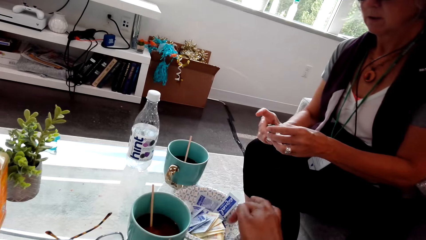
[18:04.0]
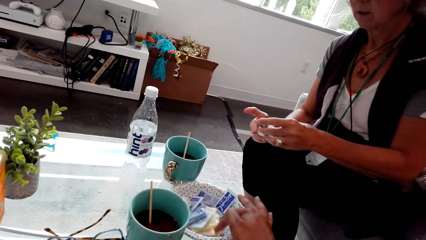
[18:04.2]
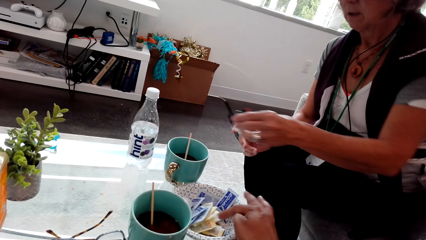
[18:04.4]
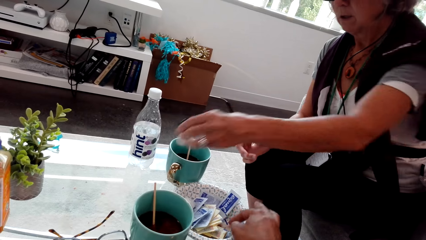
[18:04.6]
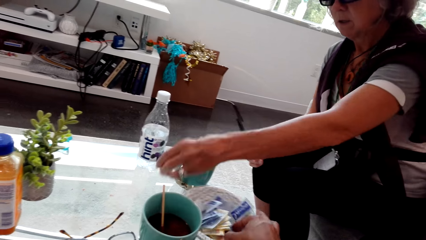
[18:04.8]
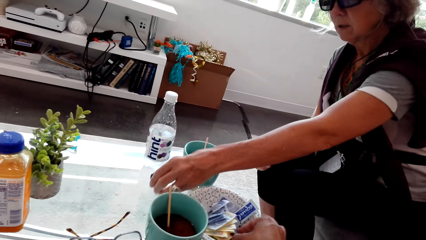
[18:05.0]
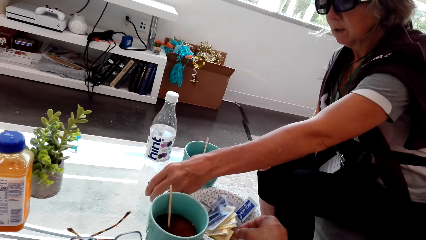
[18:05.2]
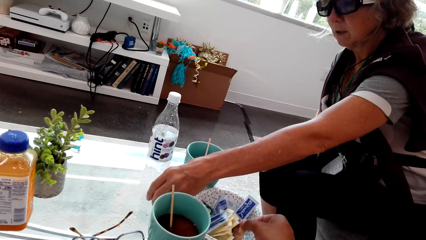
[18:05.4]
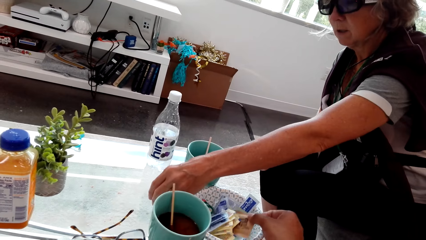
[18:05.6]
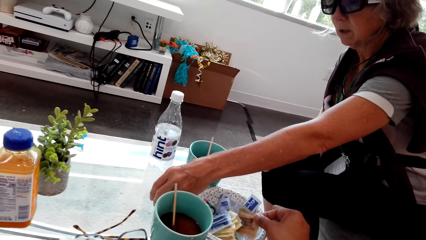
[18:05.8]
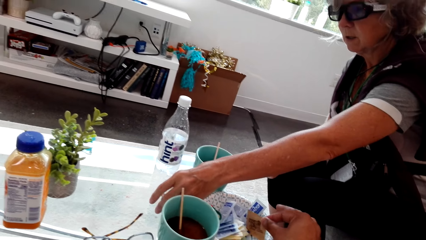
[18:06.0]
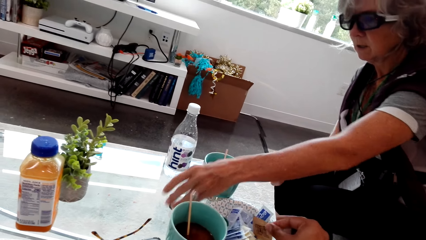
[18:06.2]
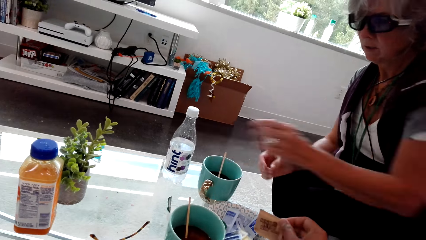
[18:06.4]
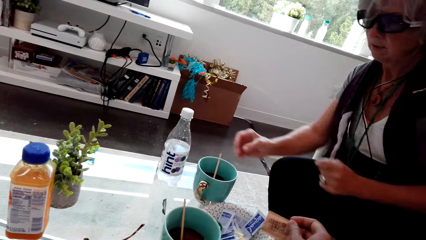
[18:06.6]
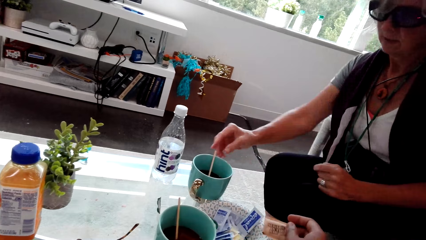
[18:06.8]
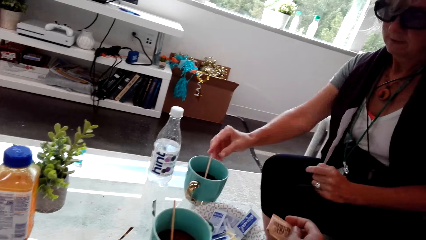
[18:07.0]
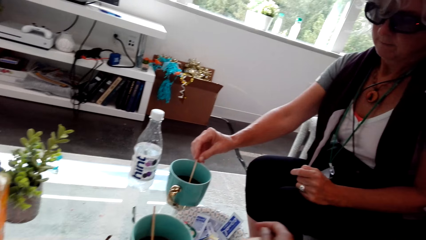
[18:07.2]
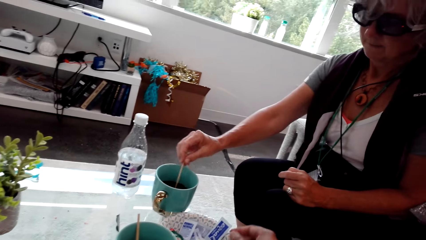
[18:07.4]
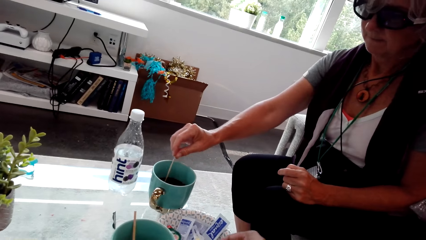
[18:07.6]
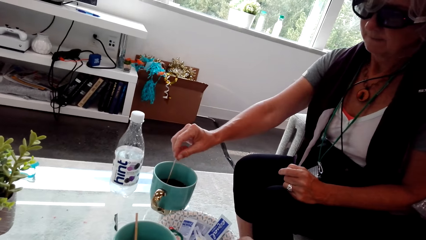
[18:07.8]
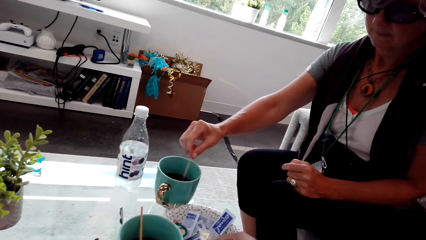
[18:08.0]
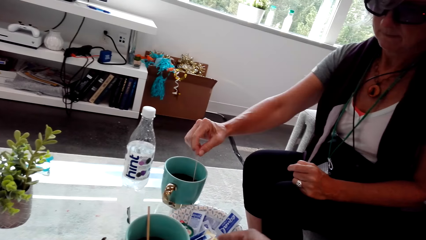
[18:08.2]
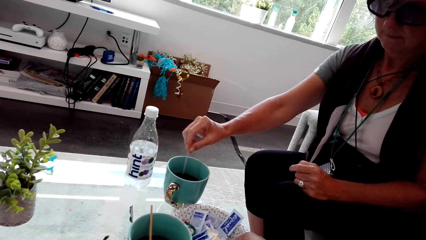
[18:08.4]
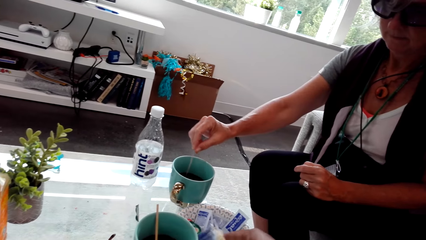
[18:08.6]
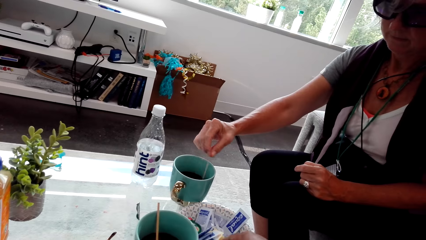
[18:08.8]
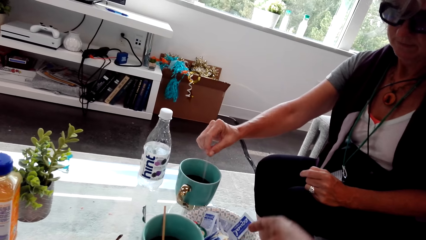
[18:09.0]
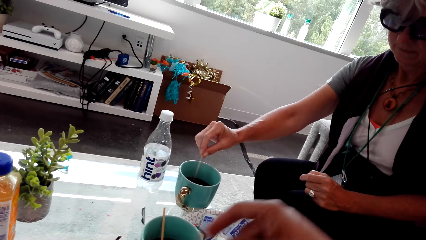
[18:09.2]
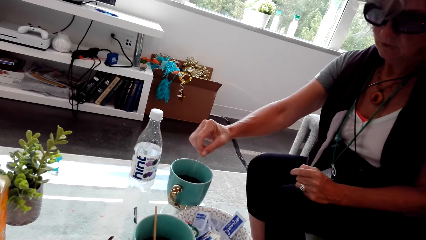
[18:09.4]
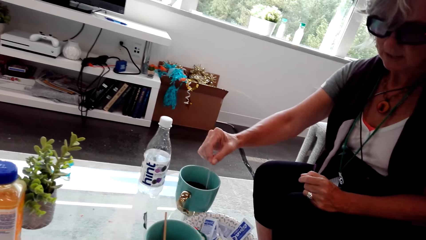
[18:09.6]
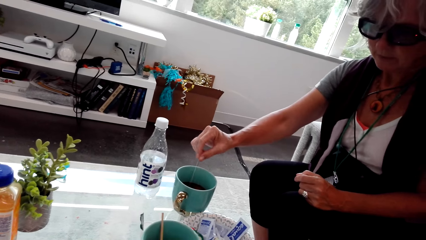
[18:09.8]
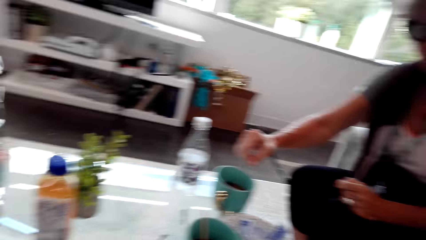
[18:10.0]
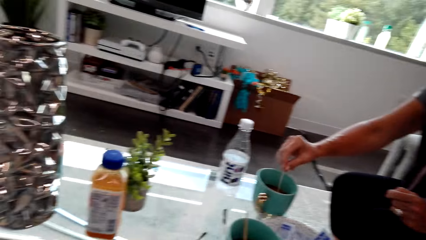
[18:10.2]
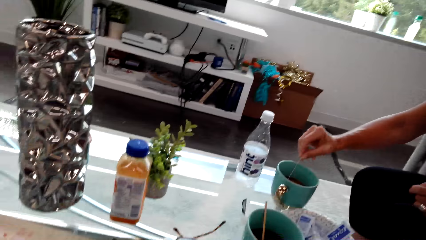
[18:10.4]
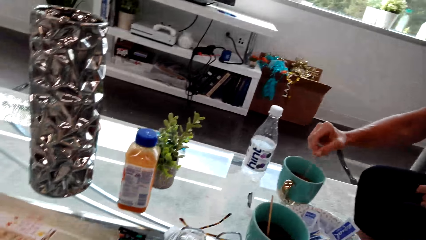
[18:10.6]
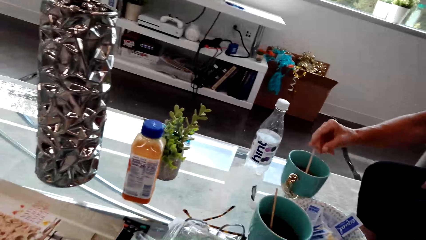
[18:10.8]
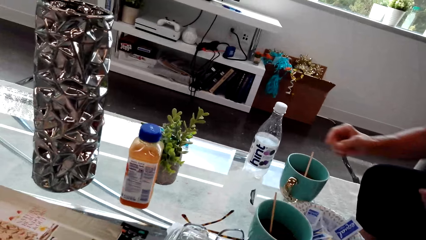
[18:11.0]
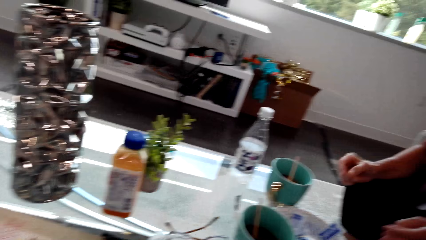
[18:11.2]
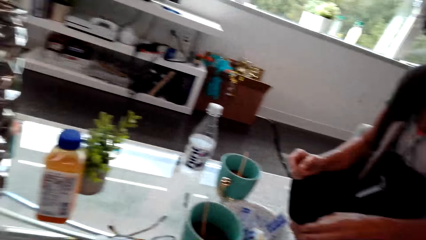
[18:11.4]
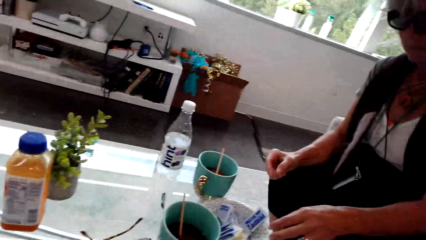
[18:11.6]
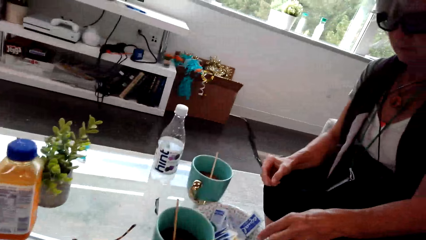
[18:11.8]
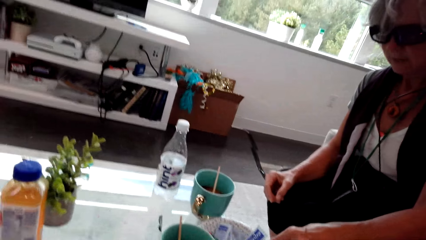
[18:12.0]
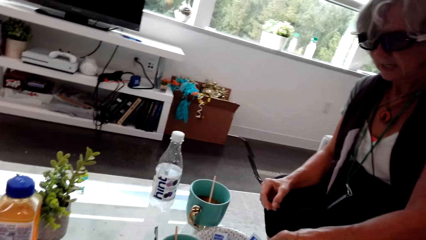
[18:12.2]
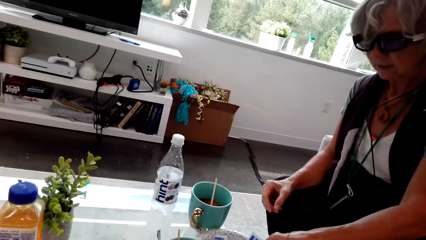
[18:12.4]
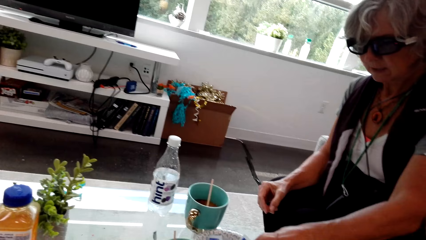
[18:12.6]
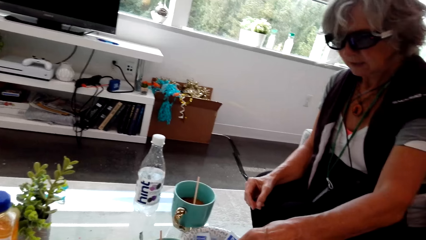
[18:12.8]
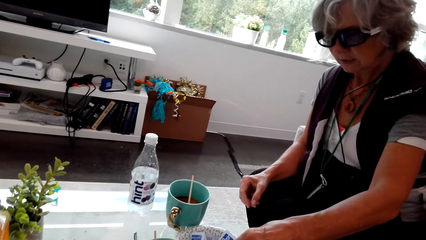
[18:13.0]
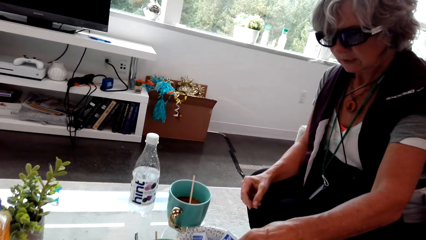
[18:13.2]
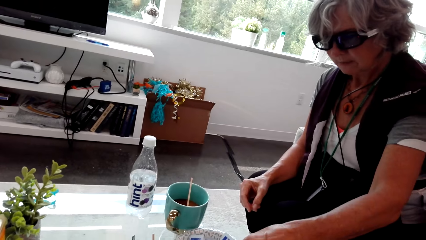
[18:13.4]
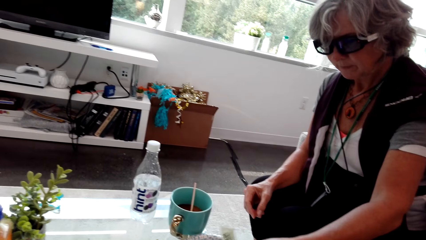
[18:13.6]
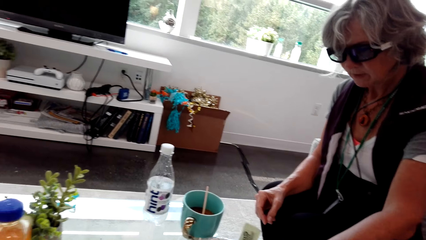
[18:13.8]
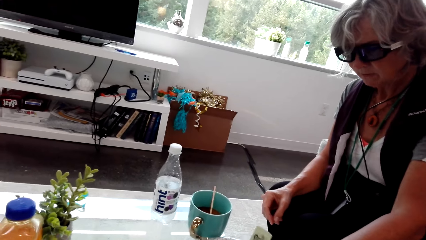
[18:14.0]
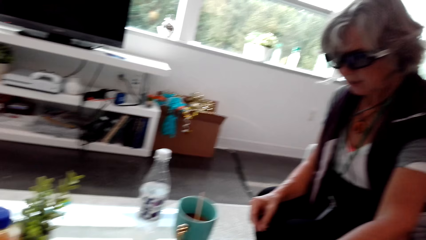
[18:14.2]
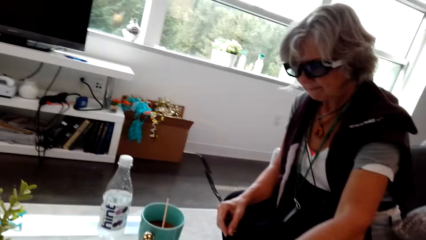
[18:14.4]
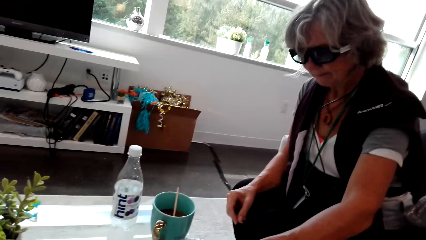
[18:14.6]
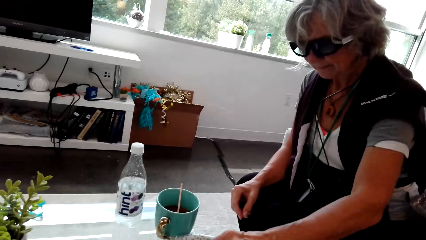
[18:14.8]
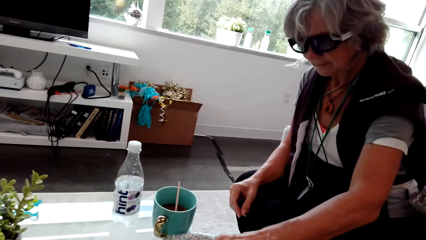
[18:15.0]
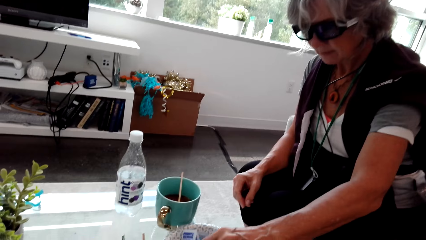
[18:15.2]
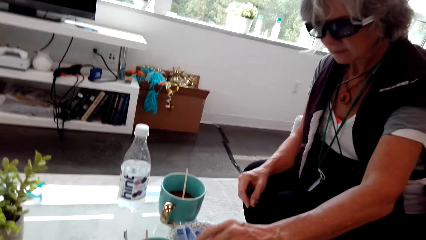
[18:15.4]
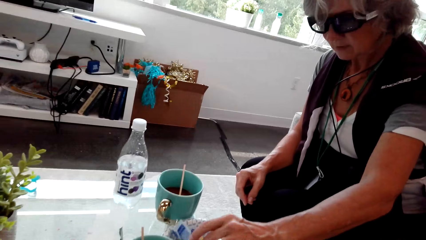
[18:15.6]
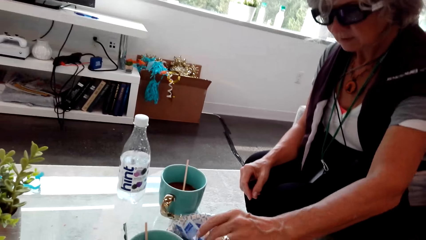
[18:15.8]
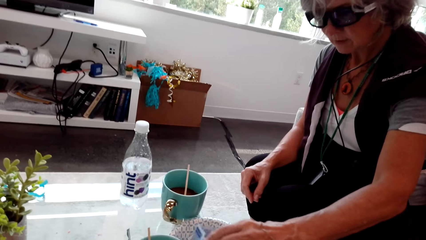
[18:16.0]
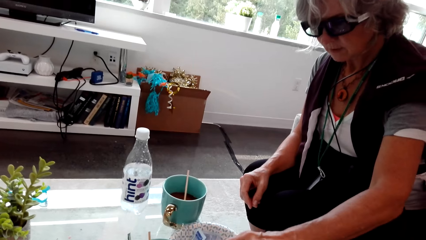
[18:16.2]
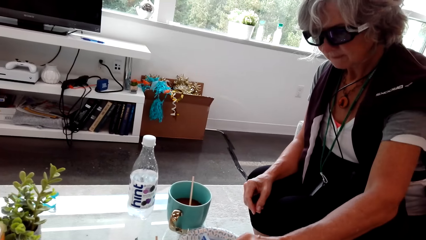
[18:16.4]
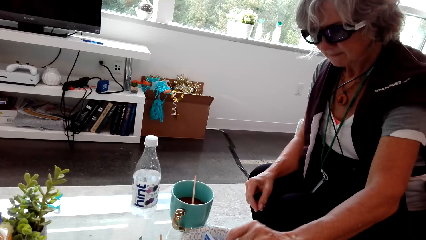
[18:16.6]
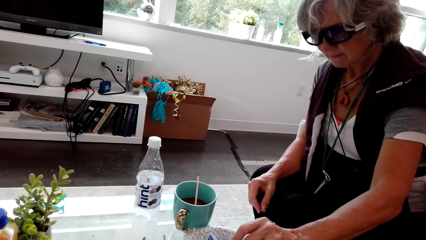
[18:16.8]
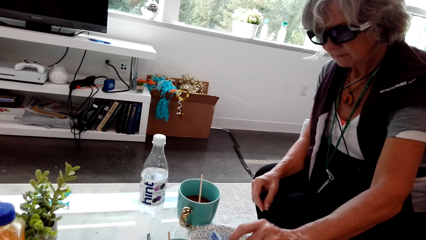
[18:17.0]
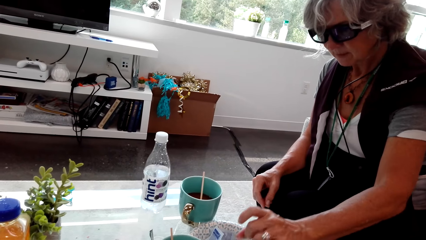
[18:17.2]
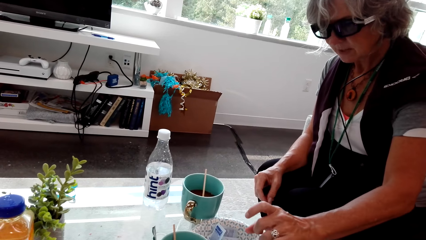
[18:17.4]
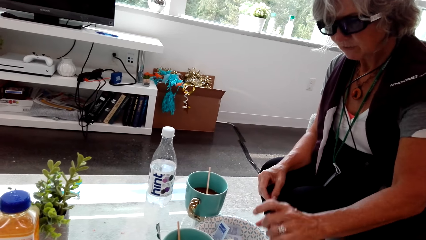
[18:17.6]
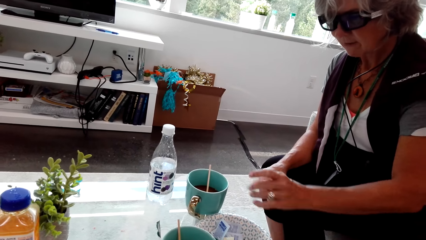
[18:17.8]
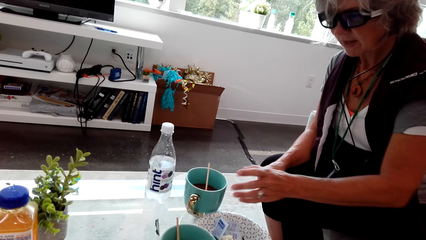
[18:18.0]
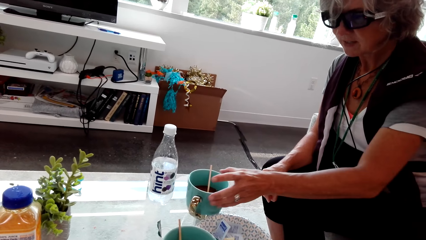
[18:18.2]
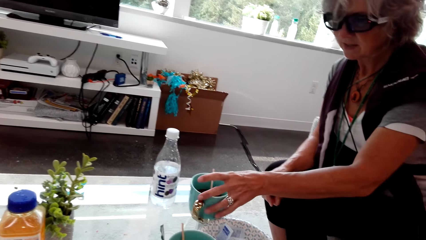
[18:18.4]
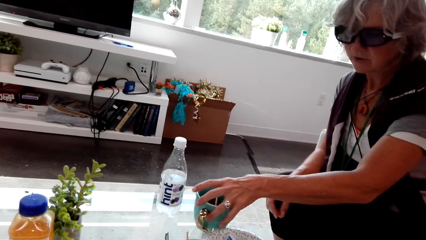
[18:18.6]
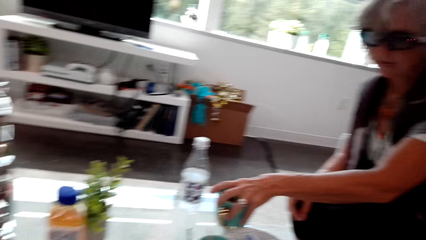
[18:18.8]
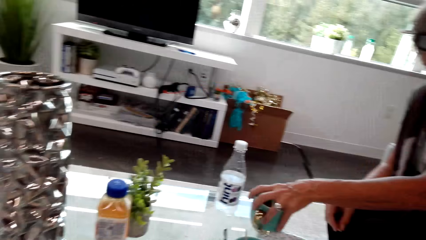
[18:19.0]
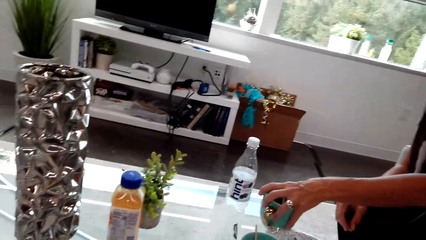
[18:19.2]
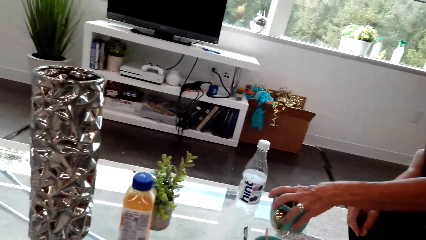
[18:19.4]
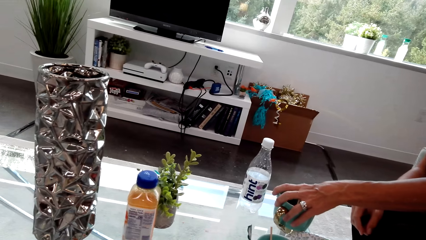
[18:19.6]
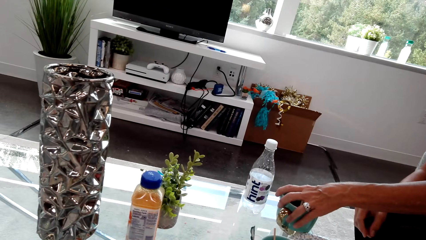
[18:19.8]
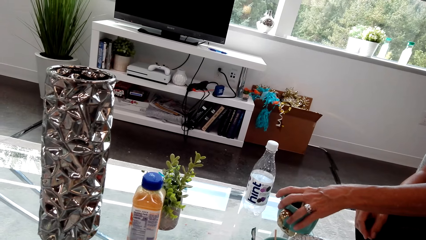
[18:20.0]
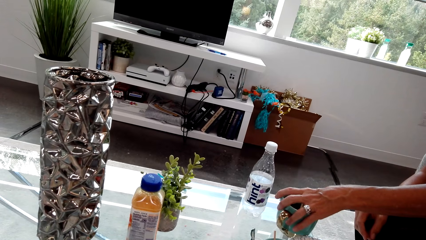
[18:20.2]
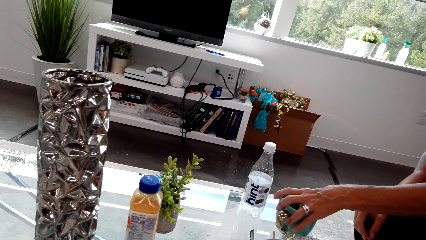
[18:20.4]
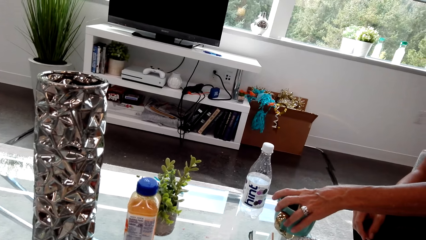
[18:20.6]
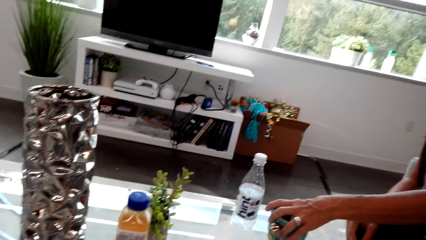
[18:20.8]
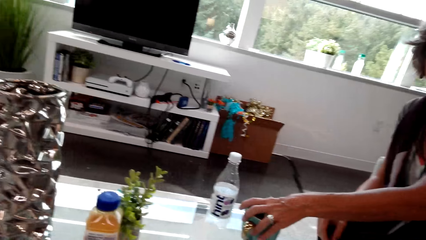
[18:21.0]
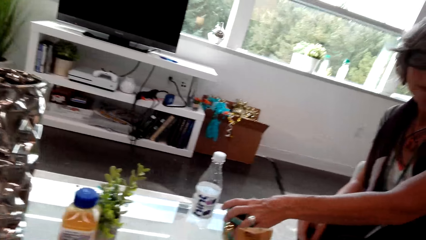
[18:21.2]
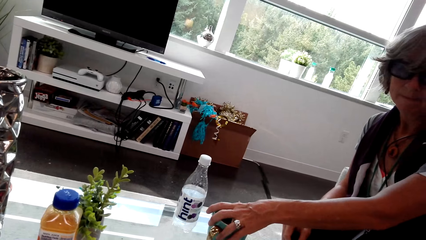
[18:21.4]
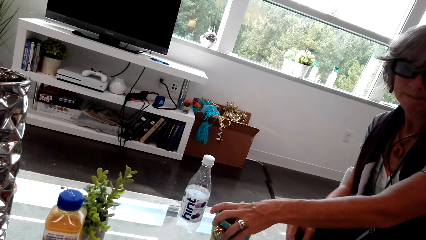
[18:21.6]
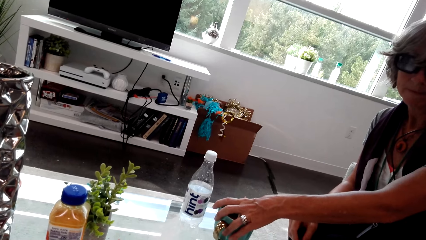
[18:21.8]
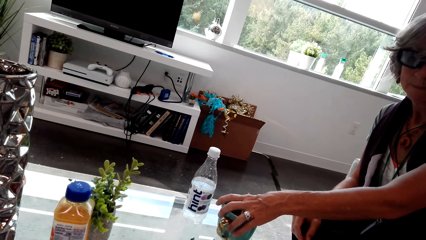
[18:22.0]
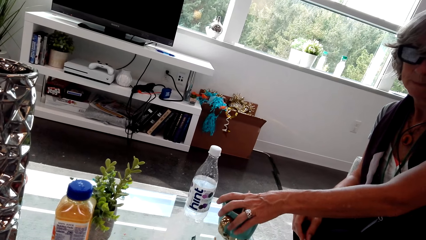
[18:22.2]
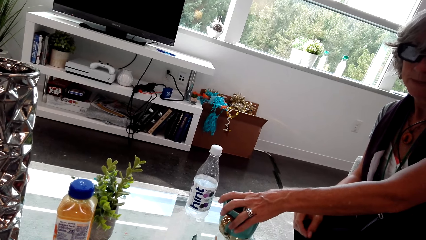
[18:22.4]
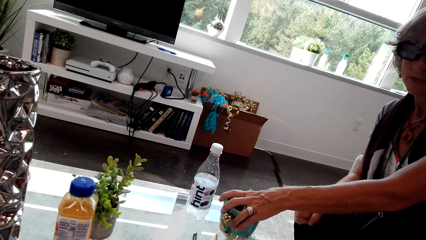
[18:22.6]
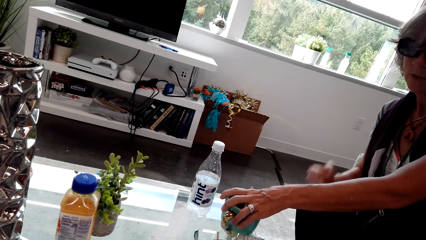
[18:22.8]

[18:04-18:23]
The camera wearer picks up something from the plate. They pick up something from the plate again. A lady places something on the table. The camera wearer talks. They hold the sachet. The lady stirs the coffee. The camera wearer talks with the lady, moves their hands and talks with the lady. They talk with the lady. The lady picks up something. The camera wearer looks around. They talk with the lady. The lady touches the cup and holds the cup. The camera wearer looks around. The lady touches the cup. The camera wearer talks with the lady.
